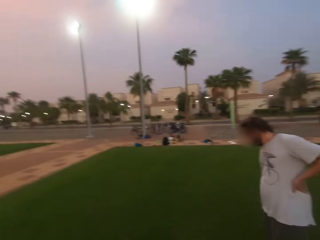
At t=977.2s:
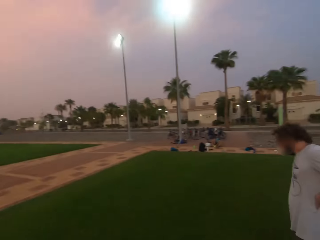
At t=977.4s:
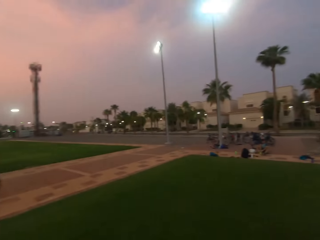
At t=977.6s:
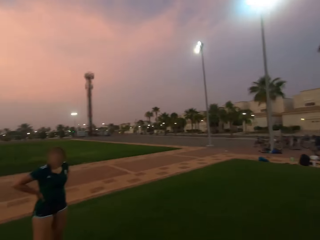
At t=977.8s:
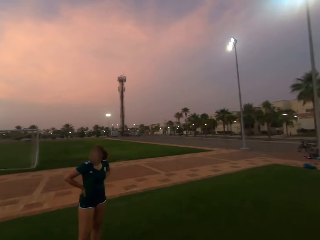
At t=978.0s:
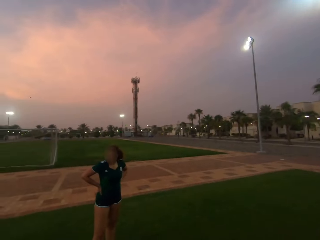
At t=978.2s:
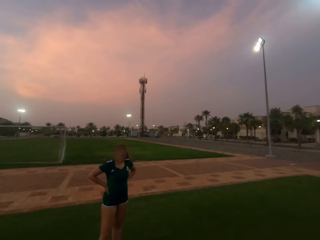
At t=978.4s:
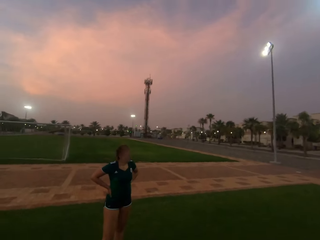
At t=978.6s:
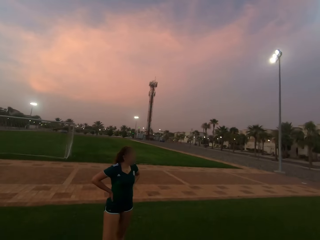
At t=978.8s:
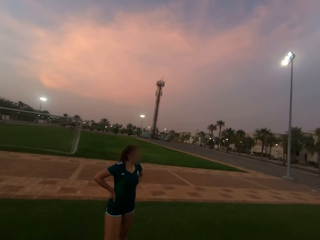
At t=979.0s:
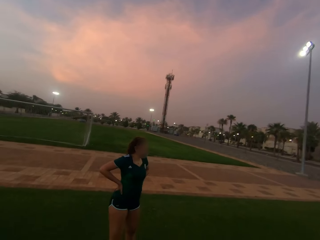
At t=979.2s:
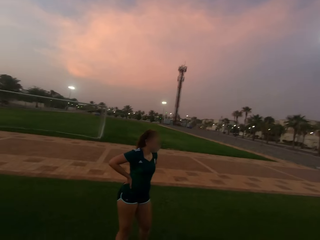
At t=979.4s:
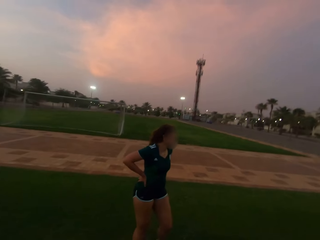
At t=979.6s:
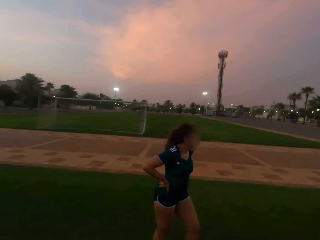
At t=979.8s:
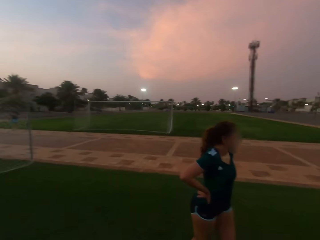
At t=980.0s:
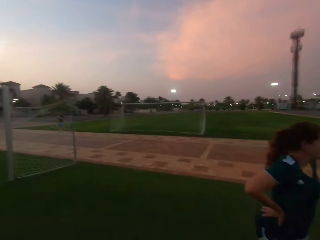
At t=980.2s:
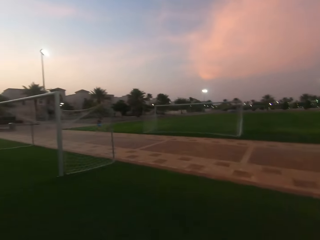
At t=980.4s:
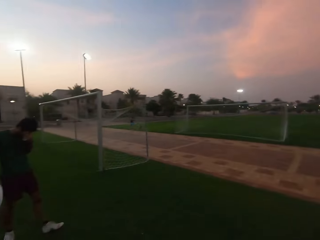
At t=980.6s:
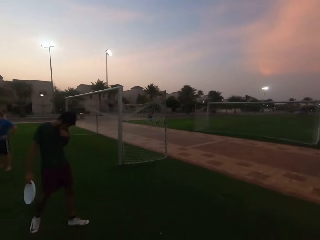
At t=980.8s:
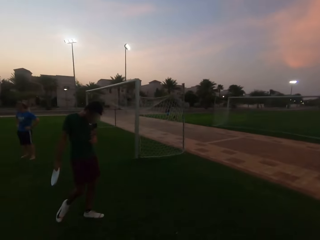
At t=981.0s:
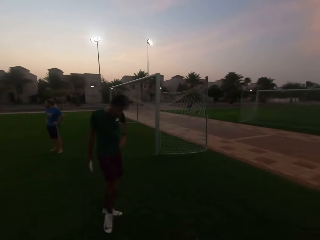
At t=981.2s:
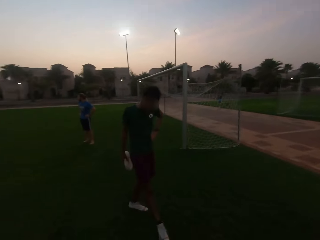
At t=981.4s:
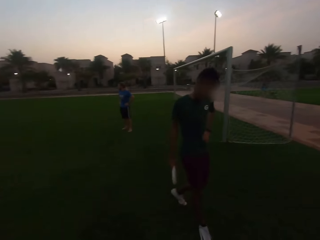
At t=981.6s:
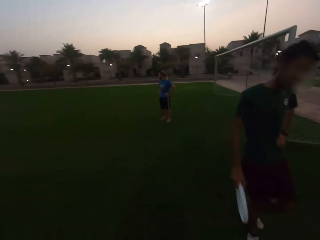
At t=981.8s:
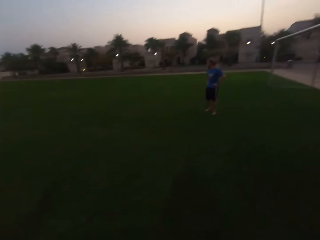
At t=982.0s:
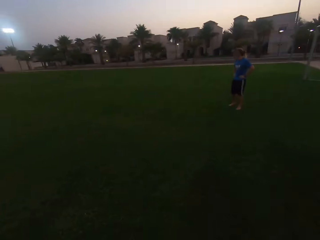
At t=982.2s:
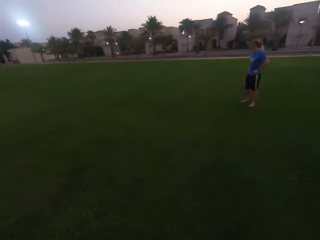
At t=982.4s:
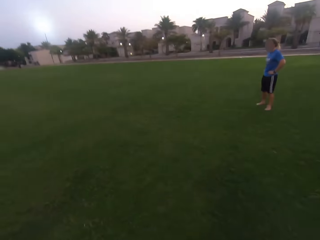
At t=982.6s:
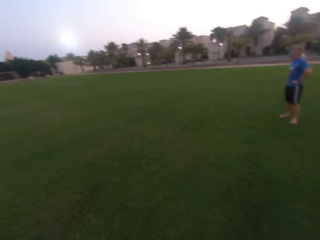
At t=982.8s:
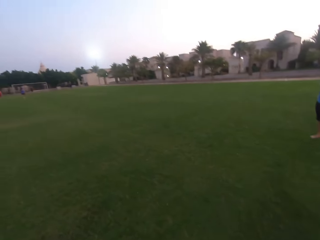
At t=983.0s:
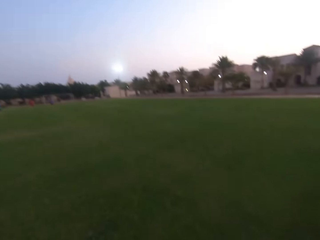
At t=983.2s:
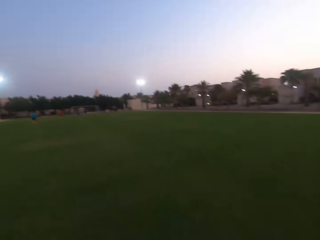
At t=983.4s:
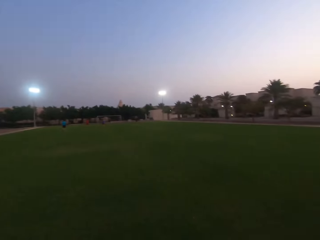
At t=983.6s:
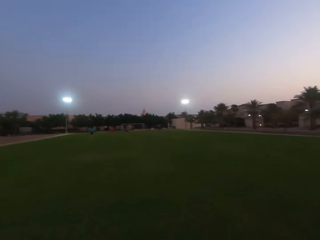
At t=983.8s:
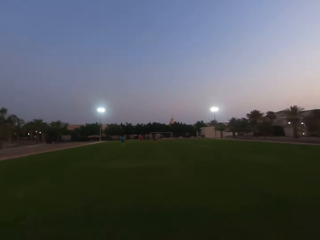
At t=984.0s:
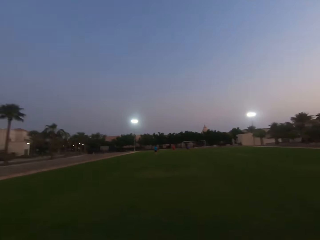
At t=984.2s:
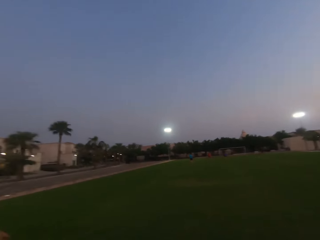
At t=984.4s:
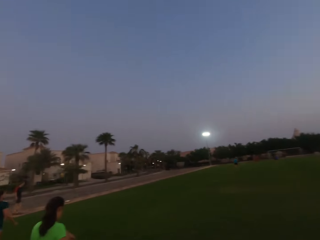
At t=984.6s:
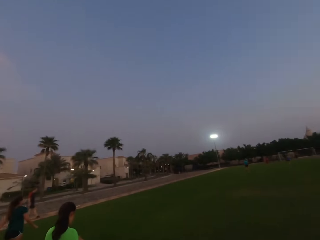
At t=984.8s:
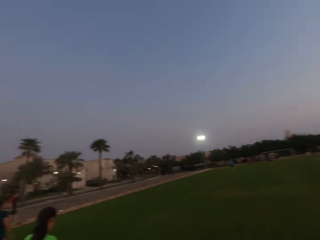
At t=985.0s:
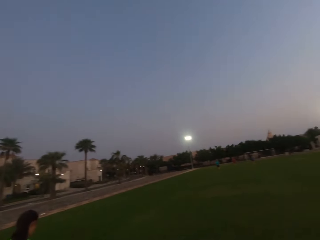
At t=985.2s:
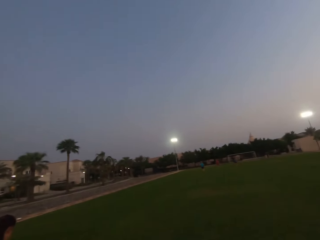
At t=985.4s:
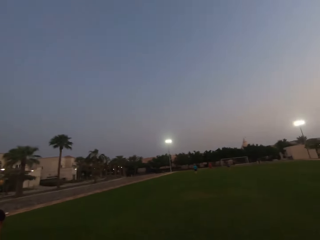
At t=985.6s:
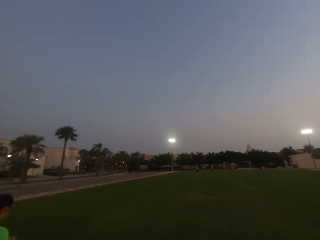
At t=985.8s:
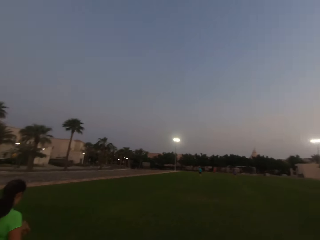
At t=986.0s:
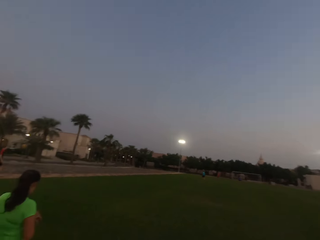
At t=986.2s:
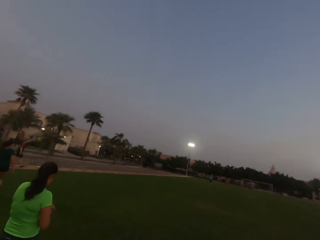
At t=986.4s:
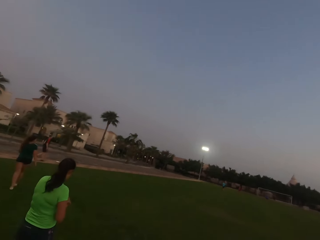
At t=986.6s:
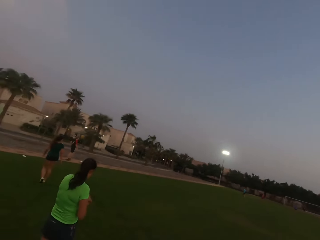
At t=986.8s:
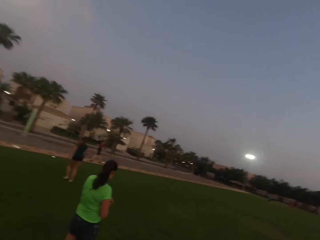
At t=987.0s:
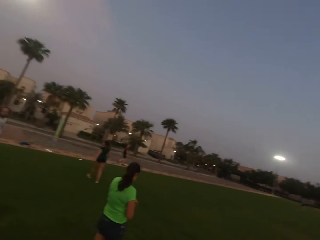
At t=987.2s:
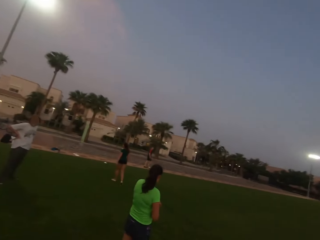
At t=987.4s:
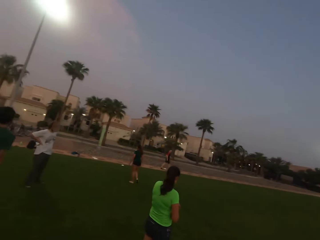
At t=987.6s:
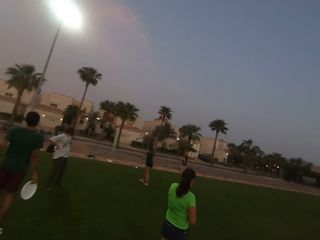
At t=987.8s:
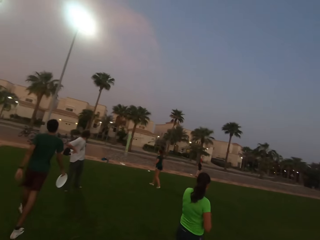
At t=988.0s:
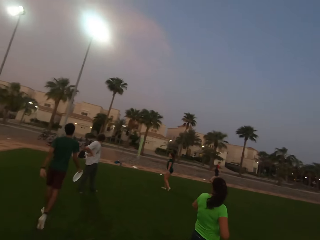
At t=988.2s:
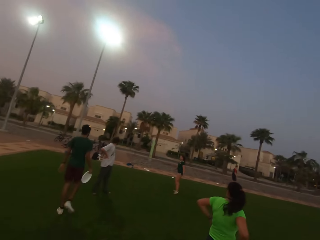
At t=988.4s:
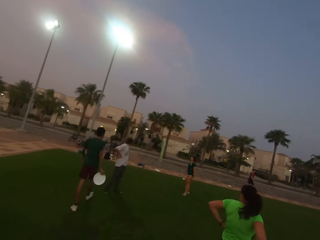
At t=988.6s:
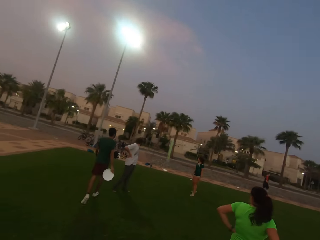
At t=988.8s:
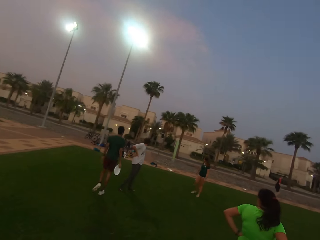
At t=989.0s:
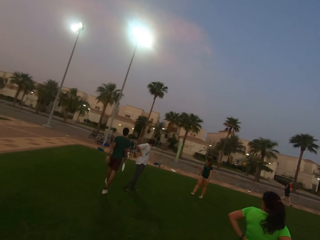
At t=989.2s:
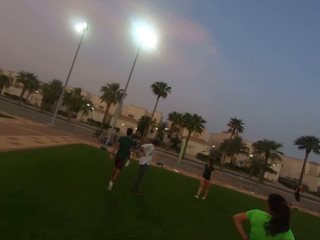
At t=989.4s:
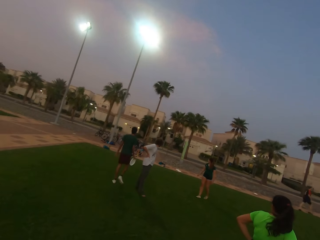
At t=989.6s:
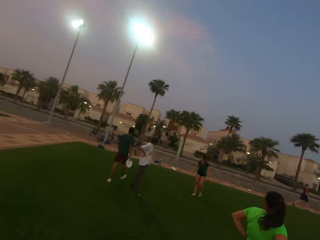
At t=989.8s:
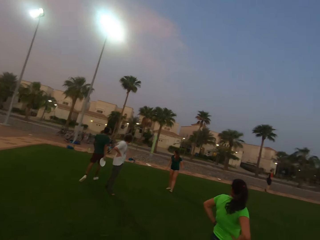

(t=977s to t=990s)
A man walks. A woman stands. The camera wearer walks towards a goal post. Another man holds a frisbee. The first man stands. The other man walks. The camera wearer looks around. They look forward. Another woman stands. The camera wearer looks left.

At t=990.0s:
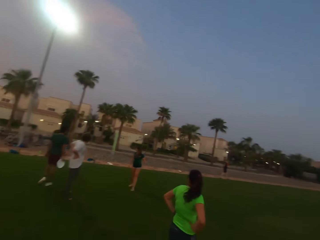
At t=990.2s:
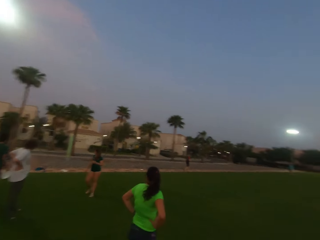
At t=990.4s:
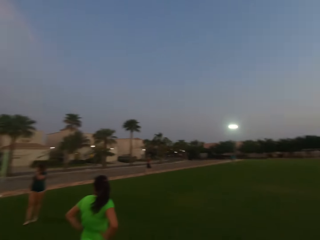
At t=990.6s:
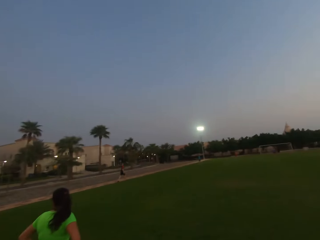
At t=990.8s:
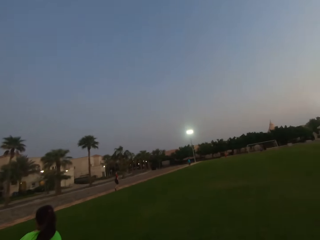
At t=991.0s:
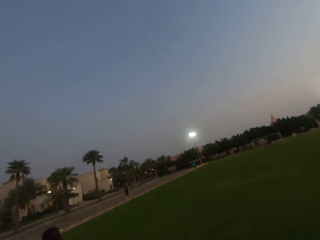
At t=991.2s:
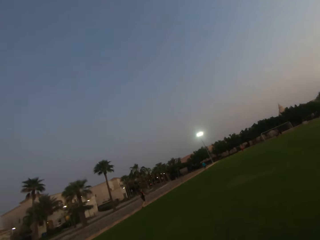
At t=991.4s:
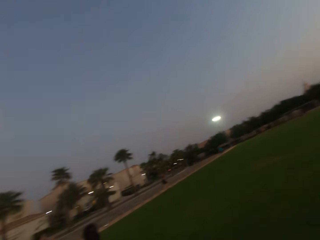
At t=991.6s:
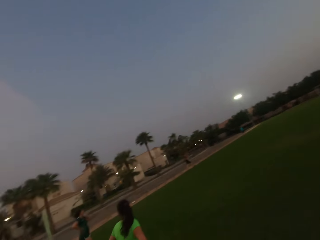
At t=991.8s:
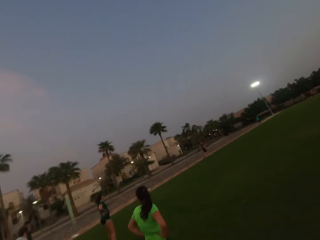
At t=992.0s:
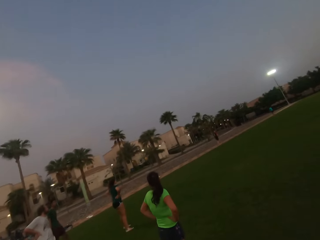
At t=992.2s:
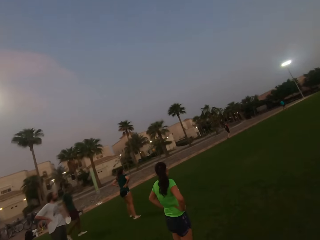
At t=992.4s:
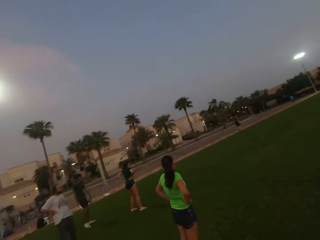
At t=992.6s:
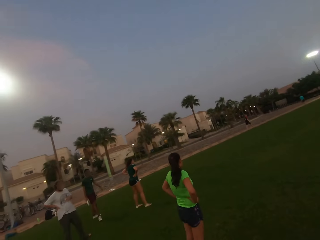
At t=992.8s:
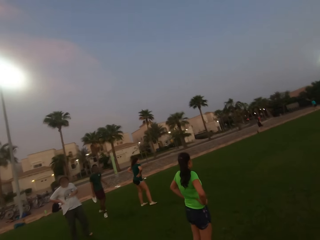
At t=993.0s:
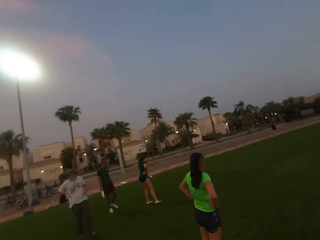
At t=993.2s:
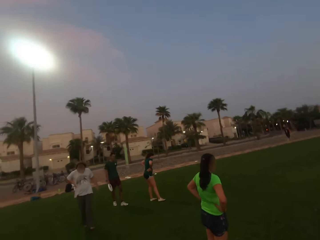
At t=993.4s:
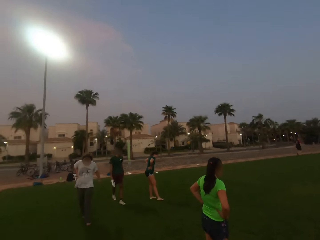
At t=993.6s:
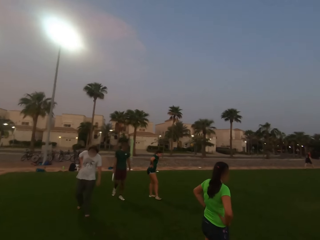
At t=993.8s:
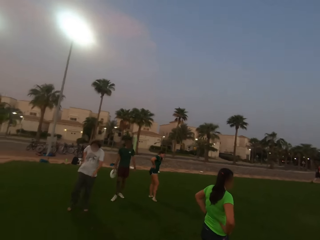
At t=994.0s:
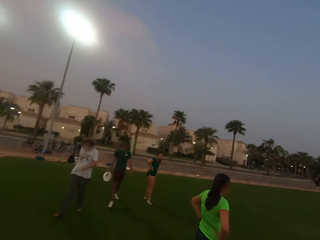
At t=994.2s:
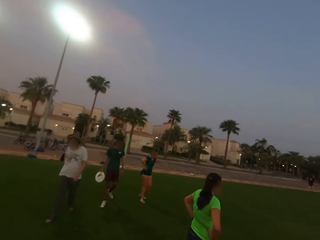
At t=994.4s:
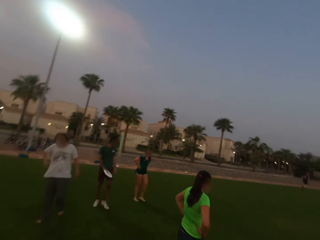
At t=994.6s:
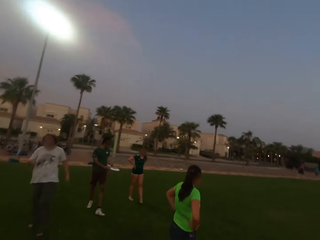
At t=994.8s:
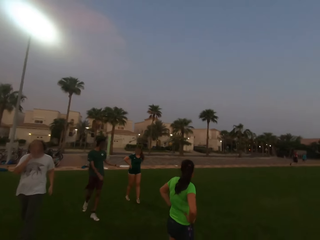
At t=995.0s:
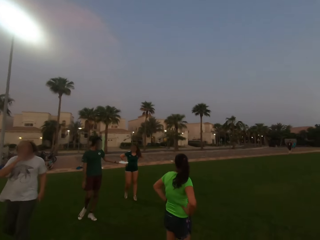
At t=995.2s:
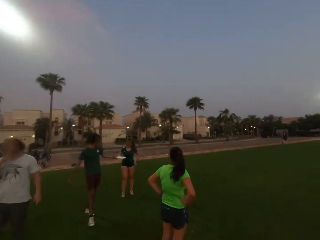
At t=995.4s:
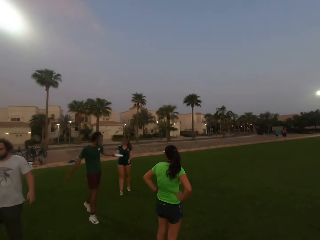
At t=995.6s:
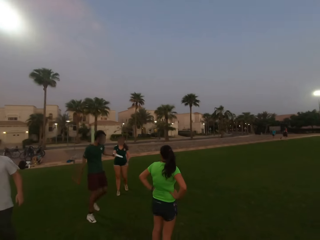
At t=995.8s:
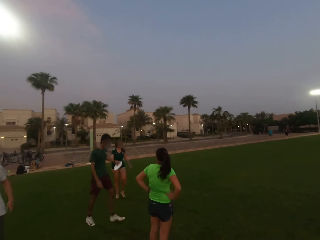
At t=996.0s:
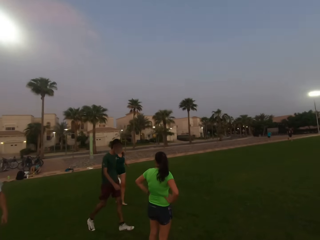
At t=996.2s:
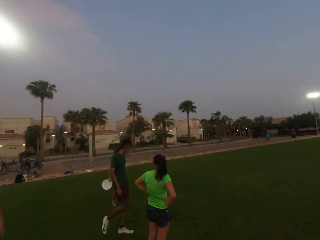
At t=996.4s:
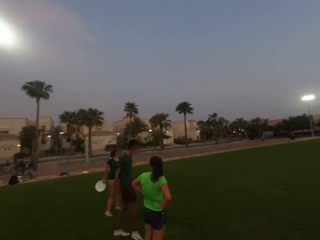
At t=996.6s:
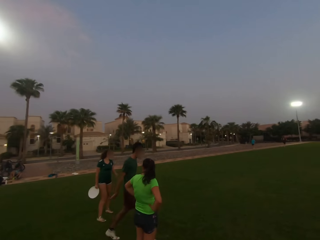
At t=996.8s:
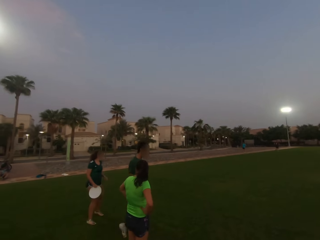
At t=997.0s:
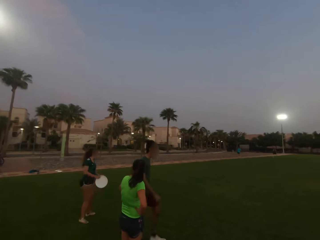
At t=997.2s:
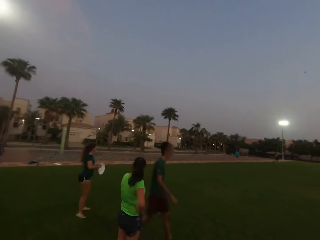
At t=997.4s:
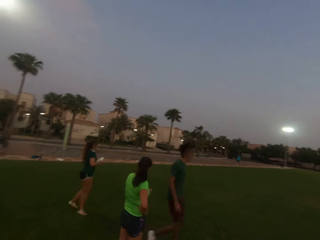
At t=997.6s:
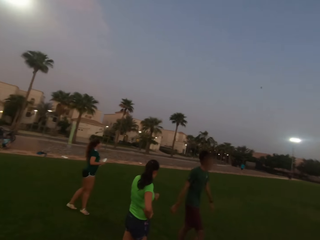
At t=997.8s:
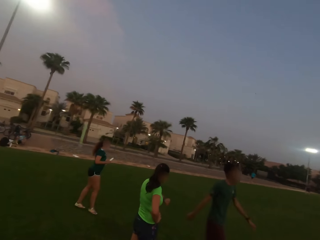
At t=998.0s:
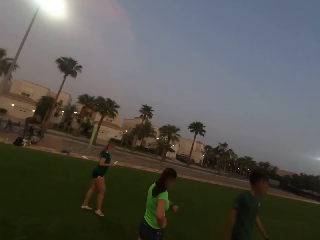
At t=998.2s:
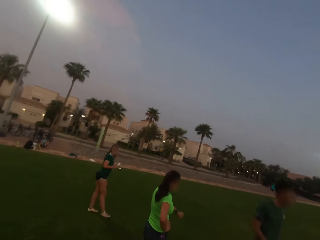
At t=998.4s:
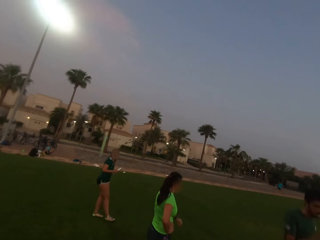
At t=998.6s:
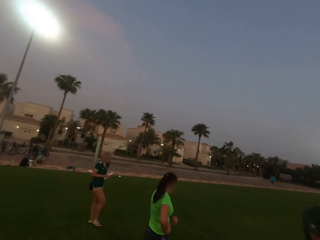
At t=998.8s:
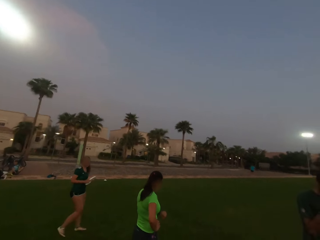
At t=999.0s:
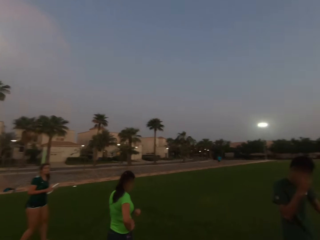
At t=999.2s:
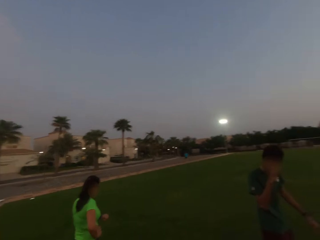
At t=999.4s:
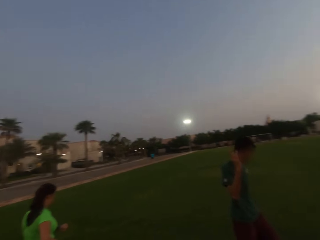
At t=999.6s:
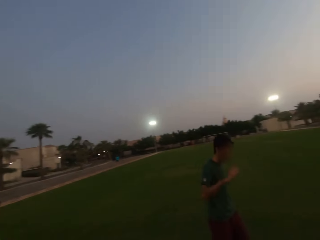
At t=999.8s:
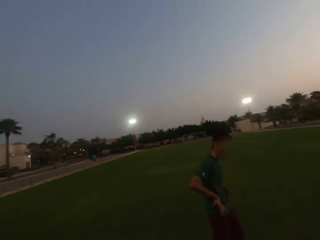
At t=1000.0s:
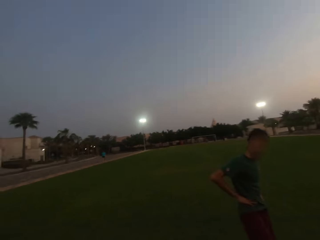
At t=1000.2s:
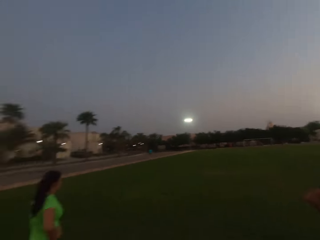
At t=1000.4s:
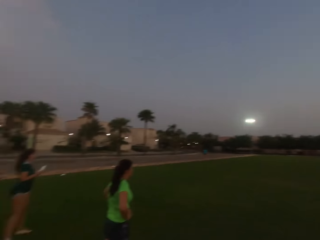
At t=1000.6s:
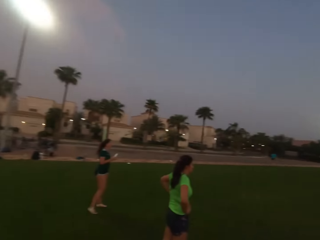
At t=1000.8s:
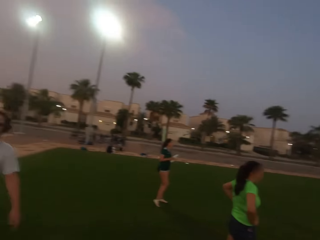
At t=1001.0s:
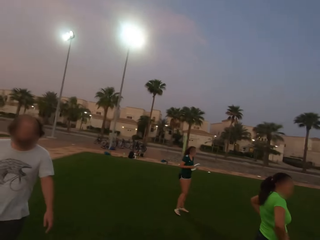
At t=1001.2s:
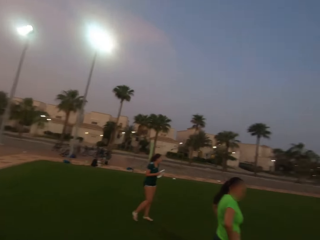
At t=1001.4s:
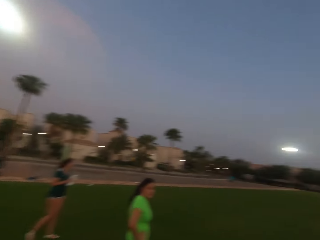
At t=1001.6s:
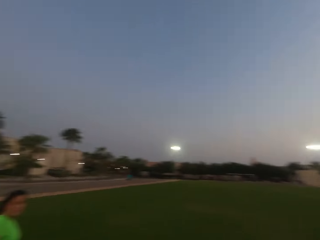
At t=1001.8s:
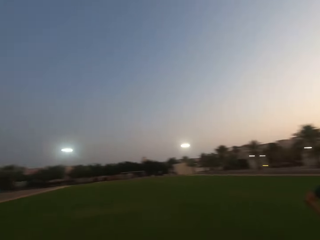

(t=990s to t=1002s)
The camera wearer looks forward. They look left. A man gives a woman a frisbee. The camera wearer looks around.
